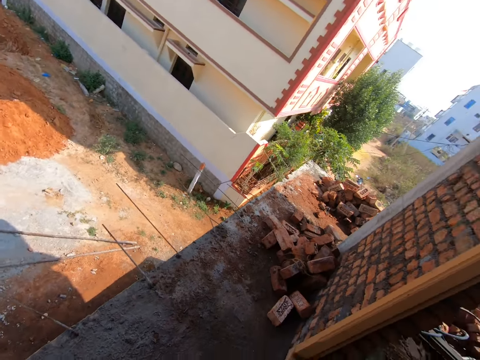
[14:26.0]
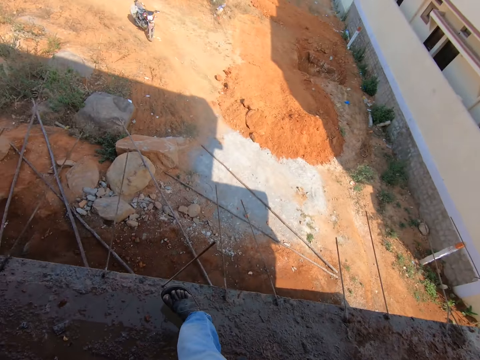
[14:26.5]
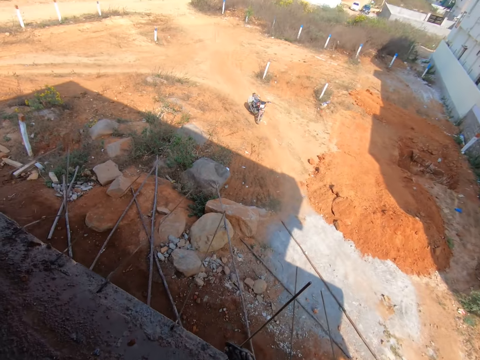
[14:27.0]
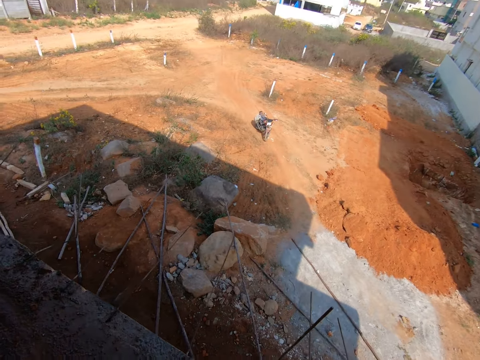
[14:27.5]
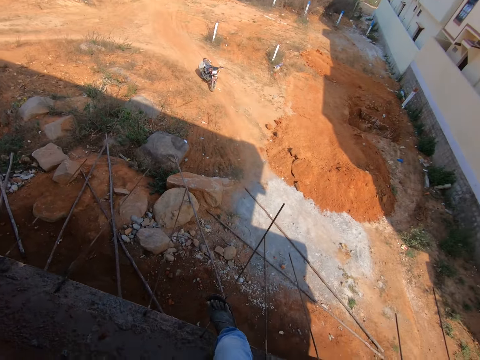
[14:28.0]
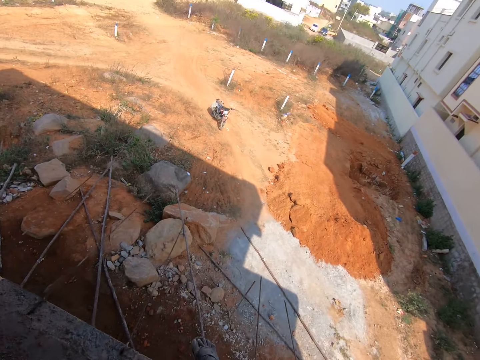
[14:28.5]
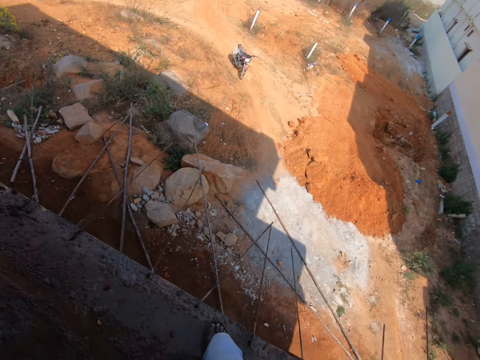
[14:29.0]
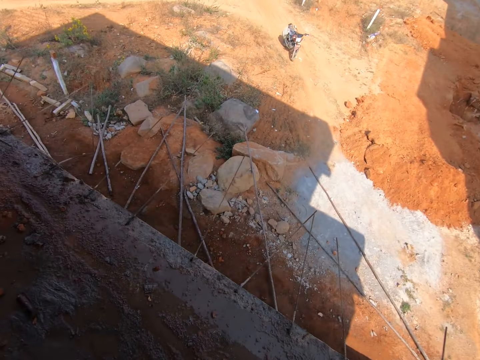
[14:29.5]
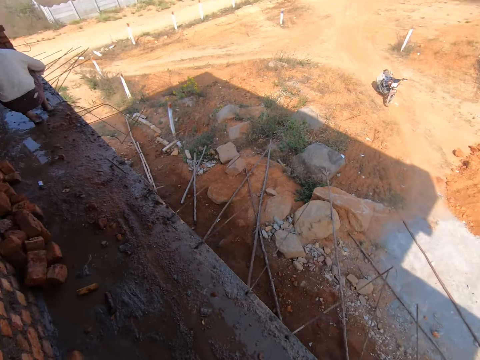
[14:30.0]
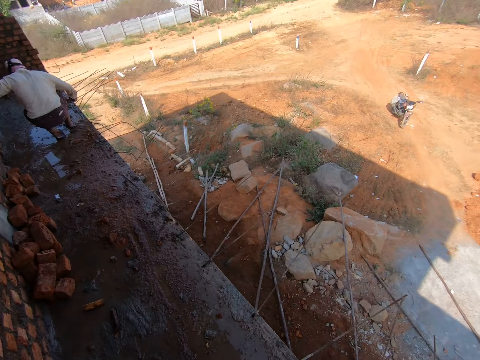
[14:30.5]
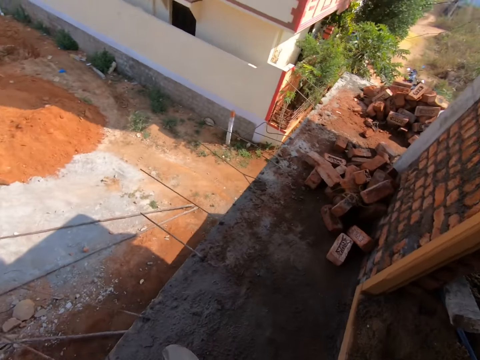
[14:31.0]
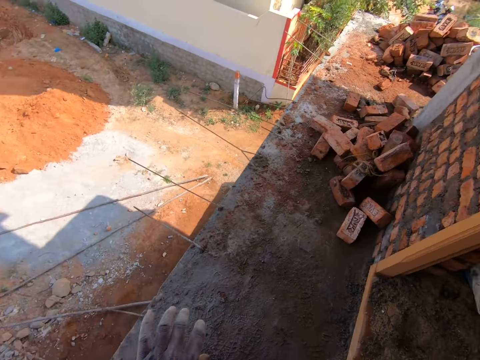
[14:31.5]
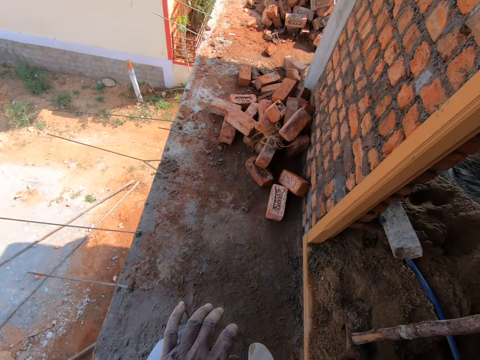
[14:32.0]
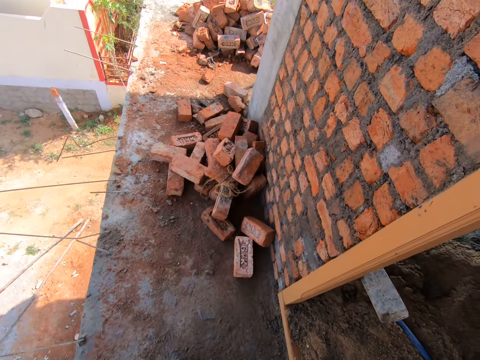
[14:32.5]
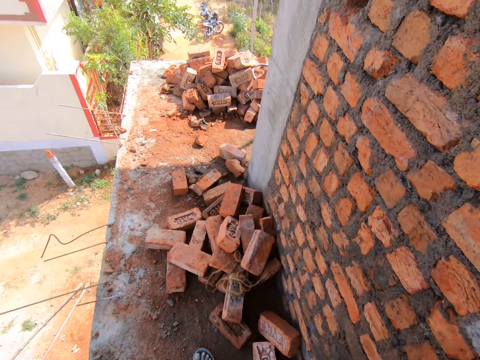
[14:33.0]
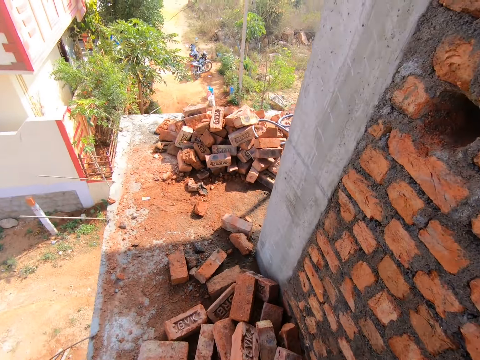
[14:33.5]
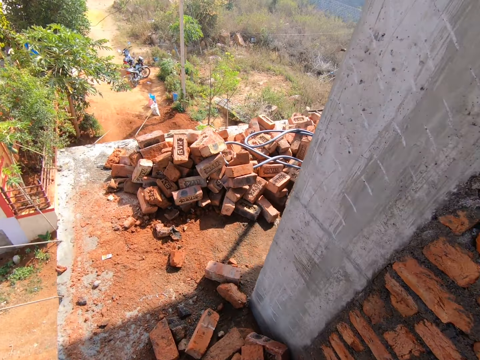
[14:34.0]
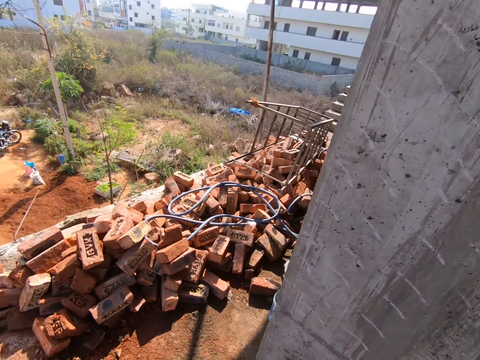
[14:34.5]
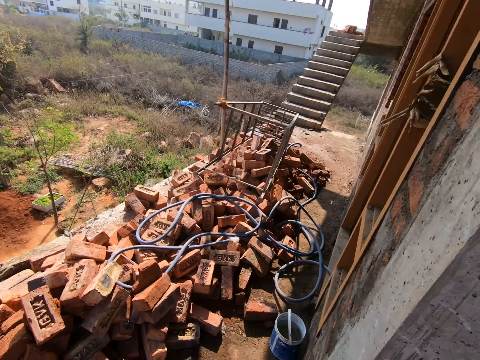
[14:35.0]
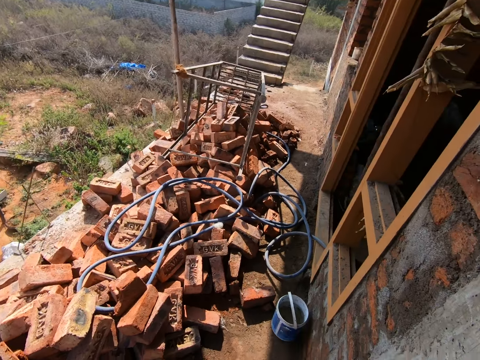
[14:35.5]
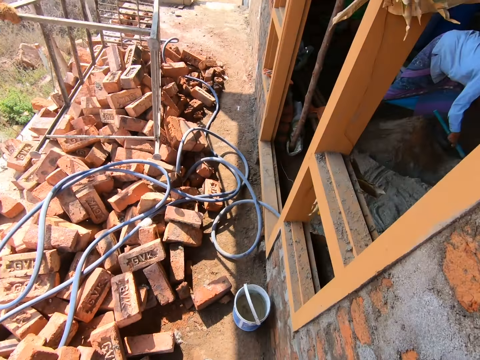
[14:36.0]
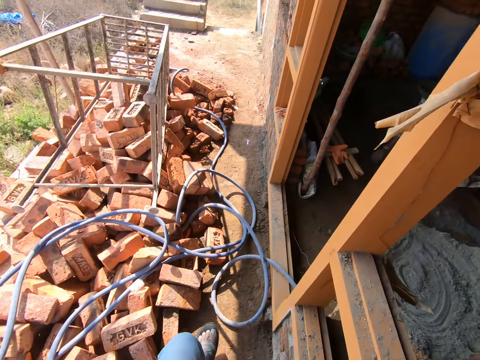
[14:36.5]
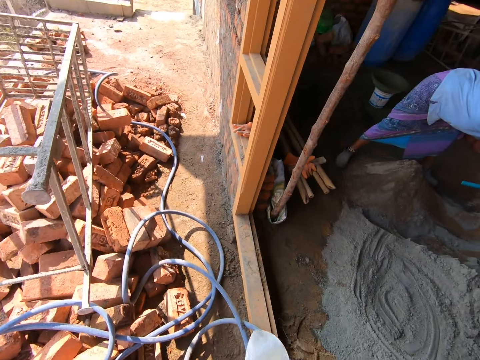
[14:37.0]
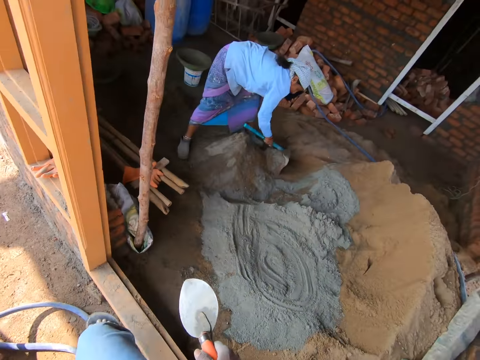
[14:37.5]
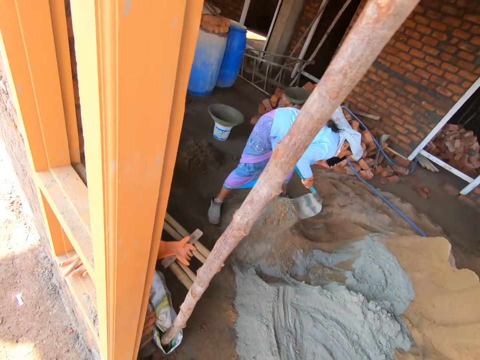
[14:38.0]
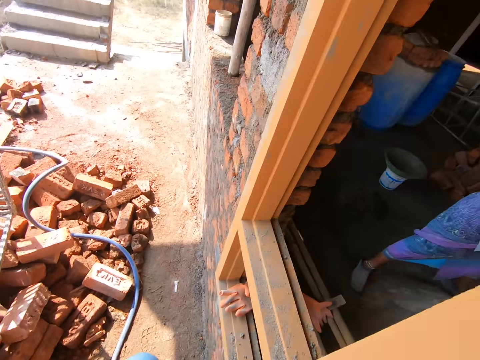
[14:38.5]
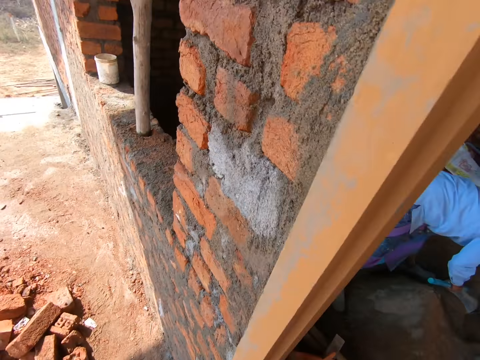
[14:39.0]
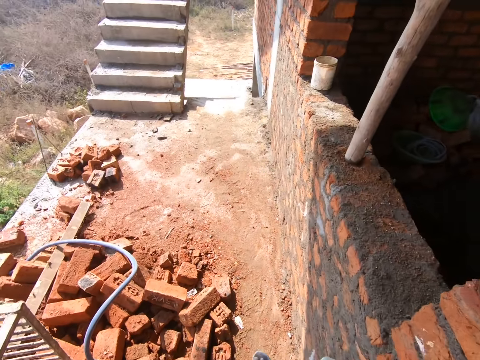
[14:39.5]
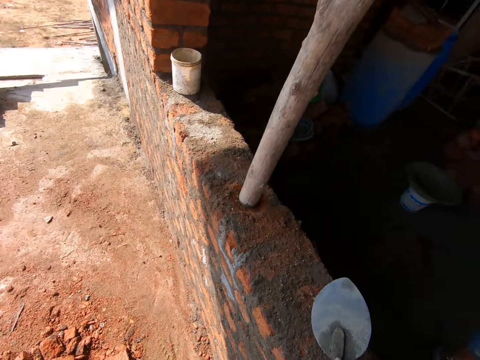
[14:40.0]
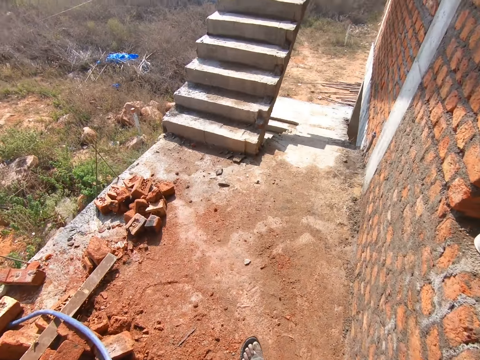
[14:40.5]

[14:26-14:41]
The camera wearer bends a metal rod with his leg. He walks around.

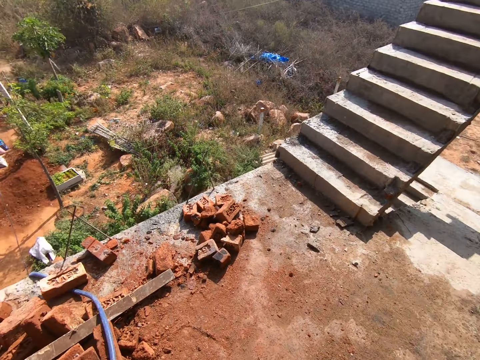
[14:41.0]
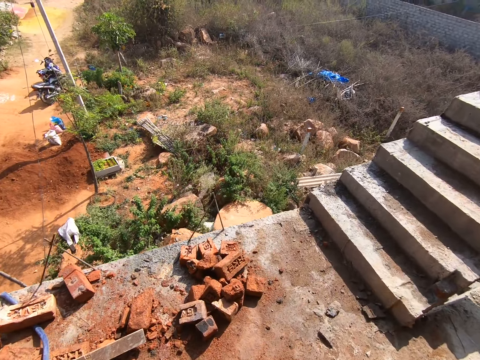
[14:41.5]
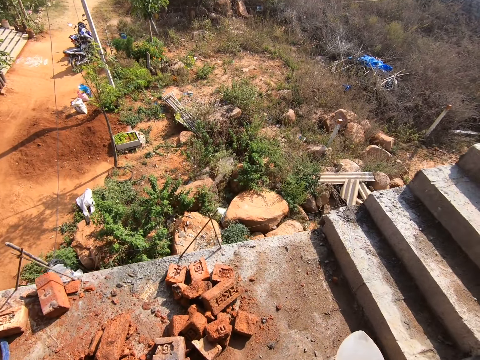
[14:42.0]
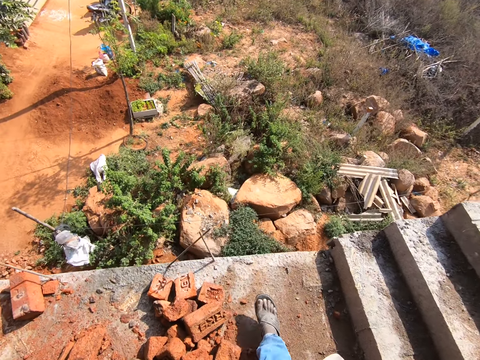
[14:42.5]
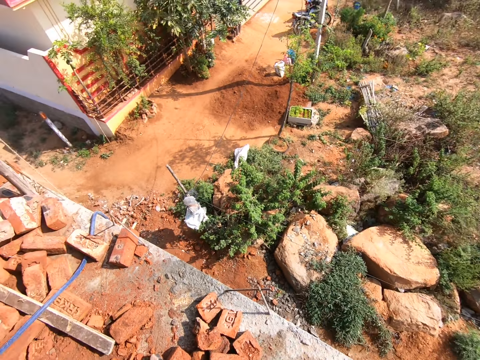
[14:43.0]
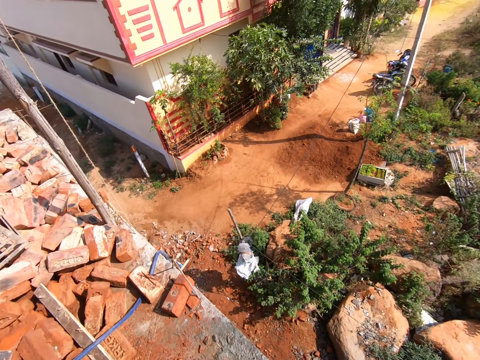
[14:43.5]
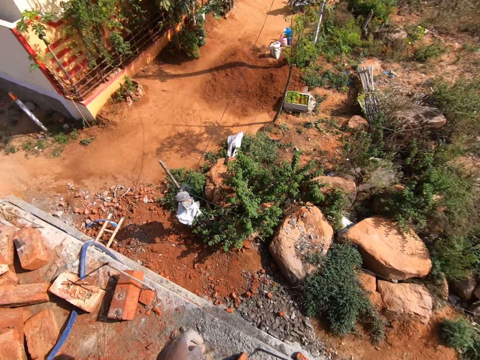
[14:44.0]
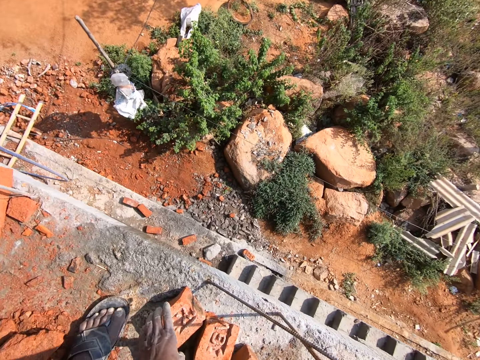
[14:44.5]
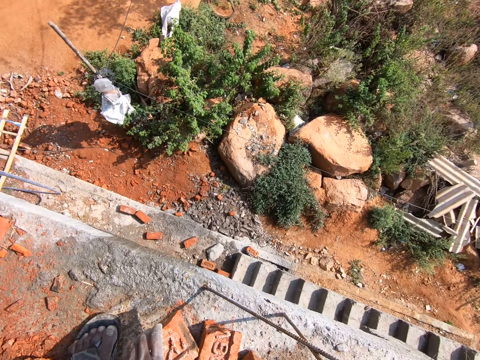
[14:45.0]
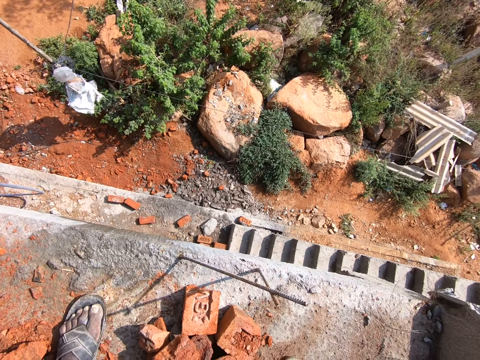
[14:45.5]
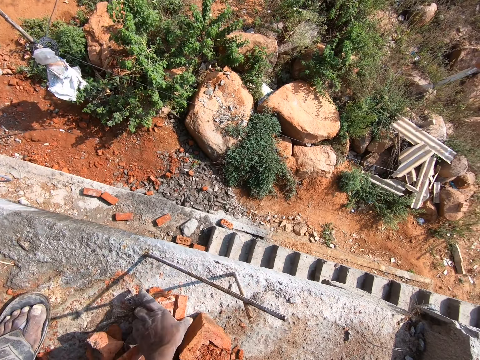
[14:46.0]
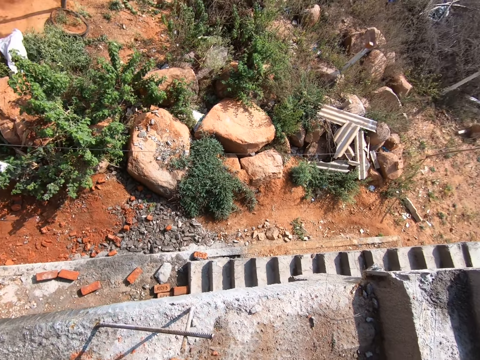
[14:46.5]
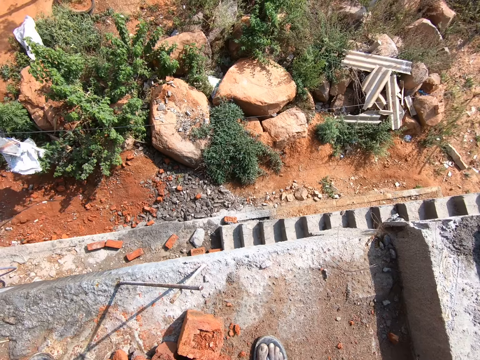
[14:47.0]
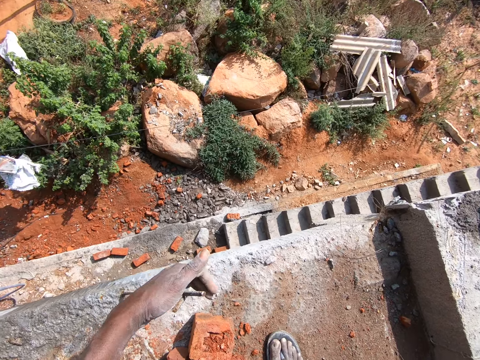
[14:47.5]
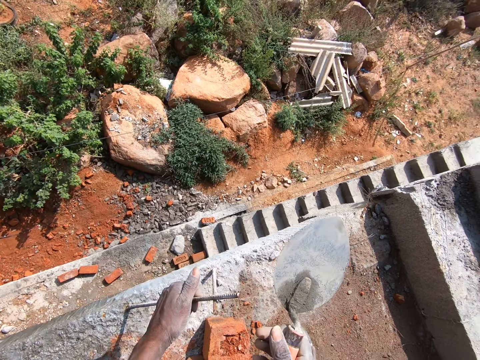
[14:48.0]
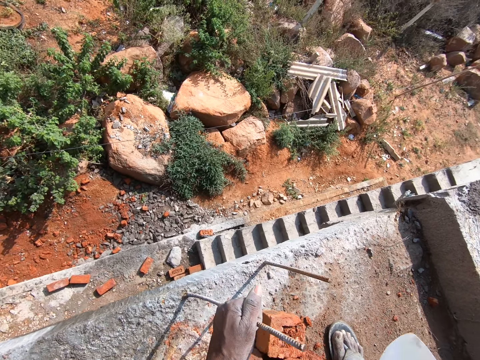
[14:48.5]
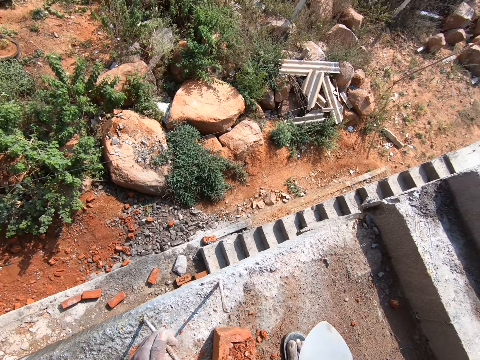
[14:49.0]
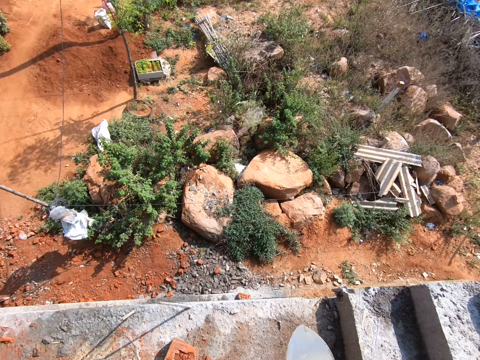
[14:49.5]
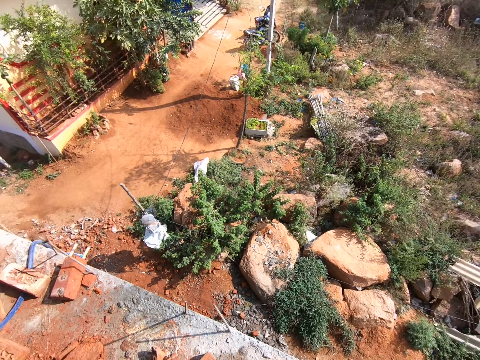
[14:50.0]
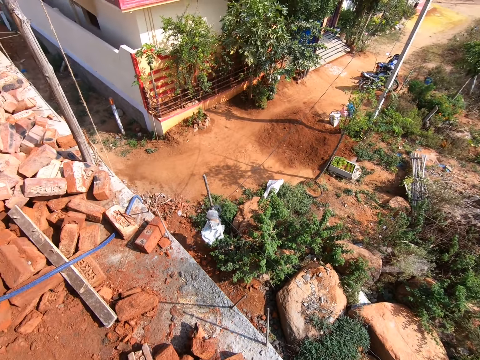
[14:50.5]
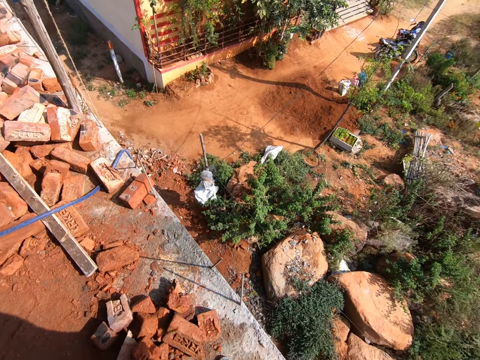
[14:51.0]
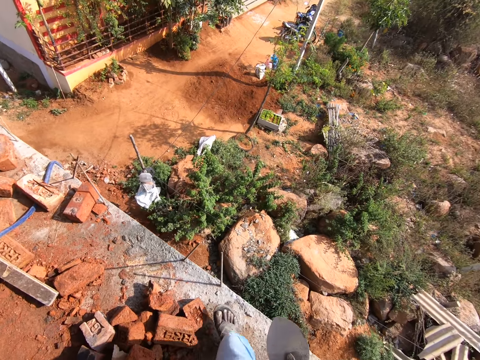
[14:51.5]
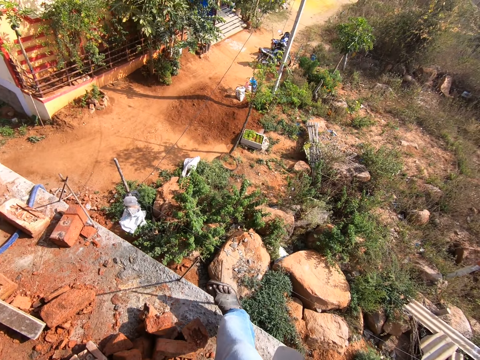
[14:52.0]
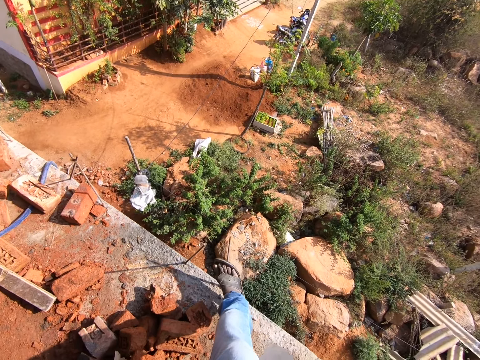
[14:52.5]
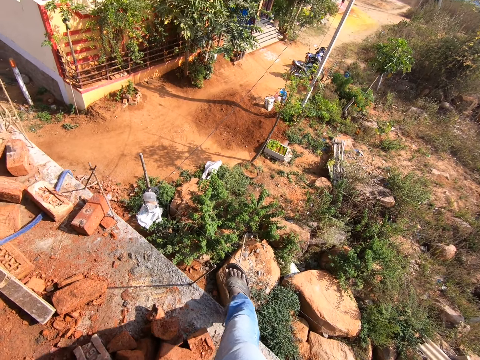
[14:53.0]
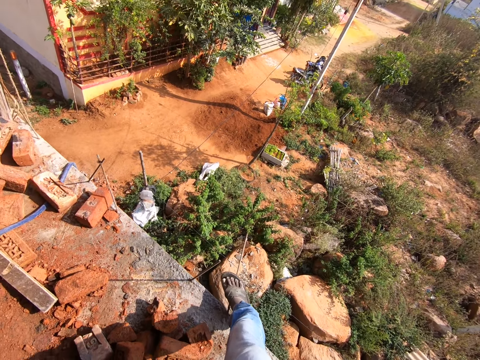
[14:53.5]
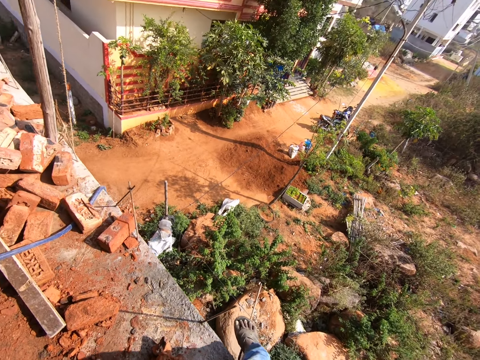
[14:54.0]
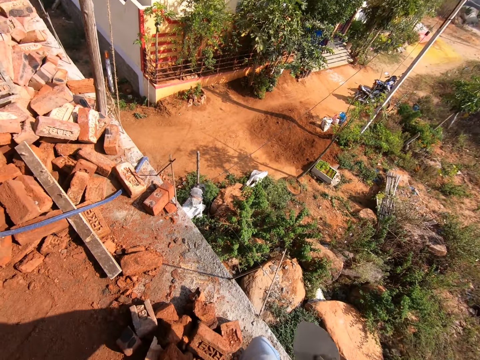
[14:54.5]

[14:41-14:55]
The camera wearer moves the bricks with the hand. He touches the bricks. He unbends a metal rod with his hand. He looks around. He bends a metal rod with his leg.
